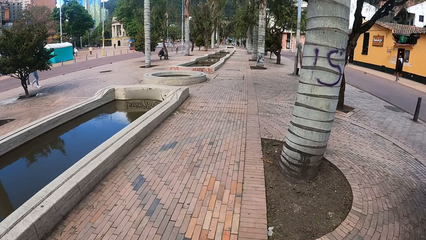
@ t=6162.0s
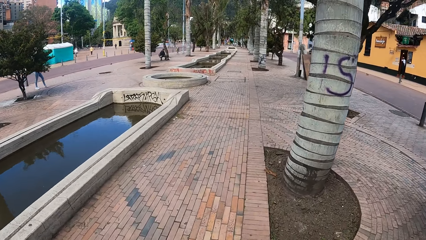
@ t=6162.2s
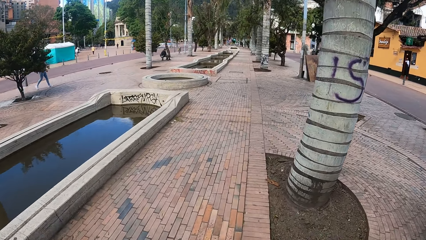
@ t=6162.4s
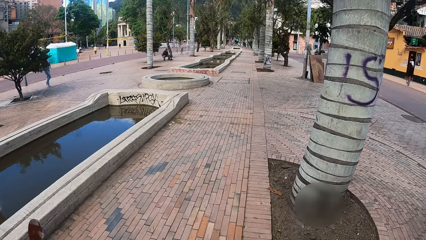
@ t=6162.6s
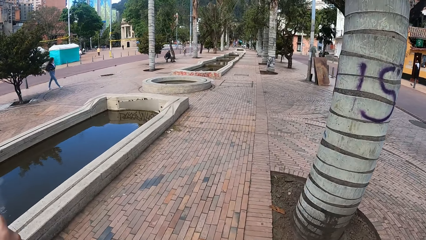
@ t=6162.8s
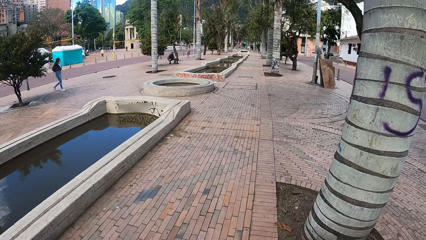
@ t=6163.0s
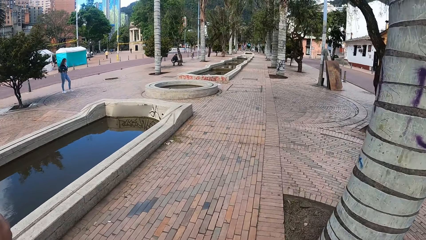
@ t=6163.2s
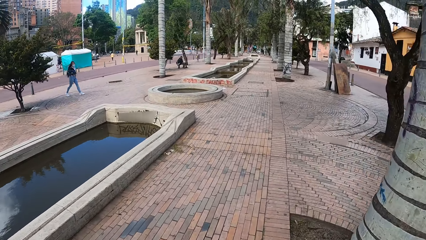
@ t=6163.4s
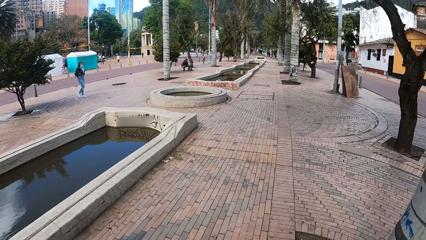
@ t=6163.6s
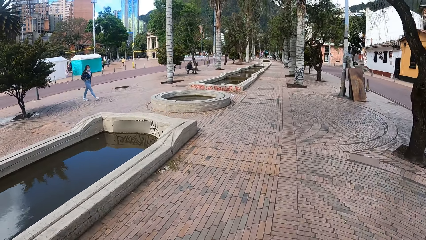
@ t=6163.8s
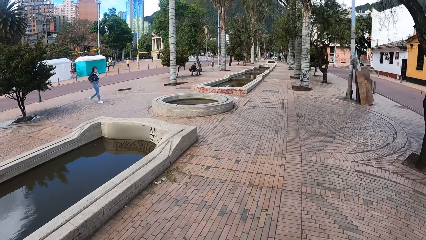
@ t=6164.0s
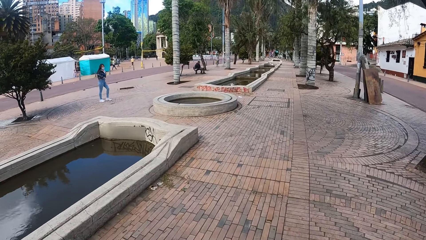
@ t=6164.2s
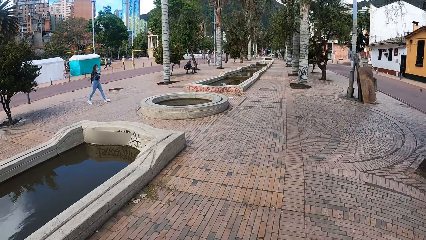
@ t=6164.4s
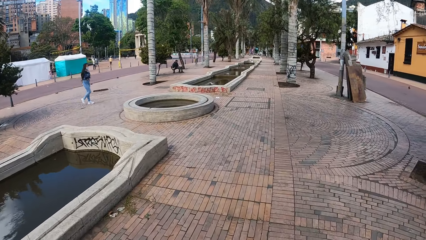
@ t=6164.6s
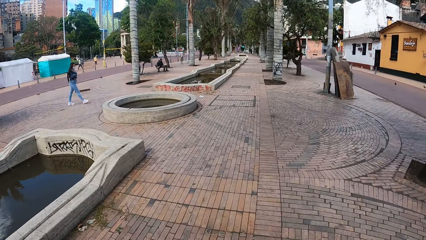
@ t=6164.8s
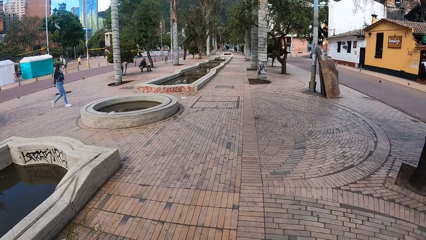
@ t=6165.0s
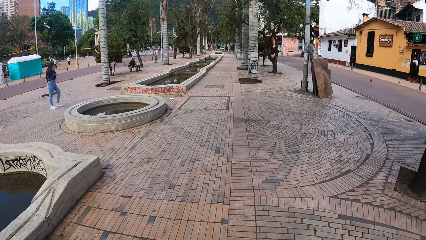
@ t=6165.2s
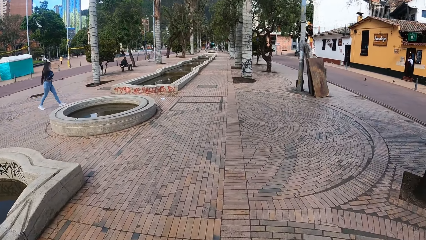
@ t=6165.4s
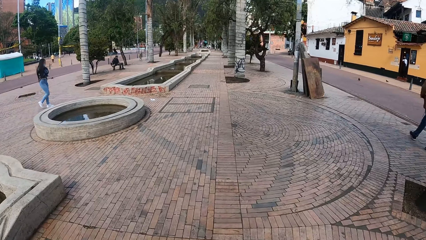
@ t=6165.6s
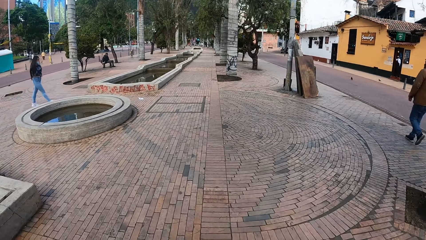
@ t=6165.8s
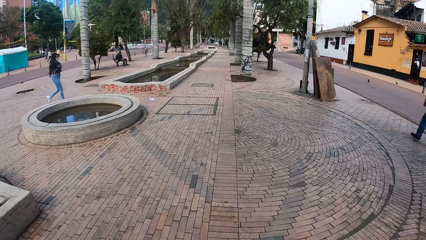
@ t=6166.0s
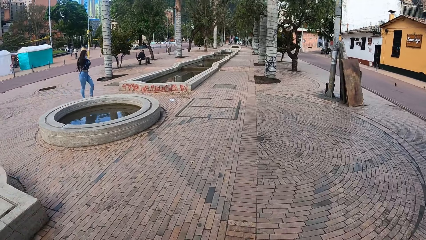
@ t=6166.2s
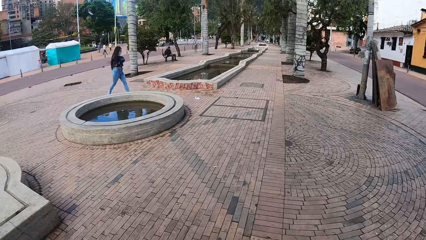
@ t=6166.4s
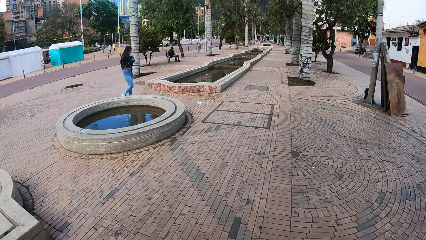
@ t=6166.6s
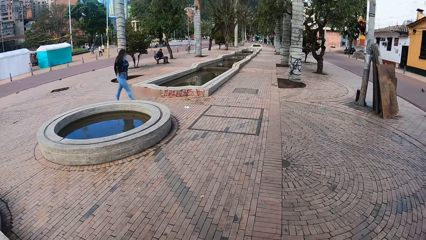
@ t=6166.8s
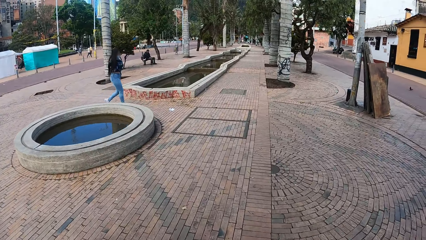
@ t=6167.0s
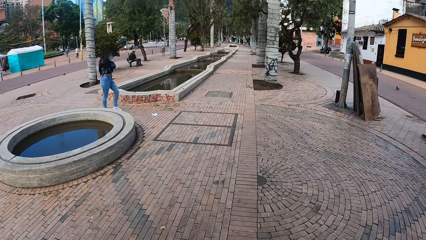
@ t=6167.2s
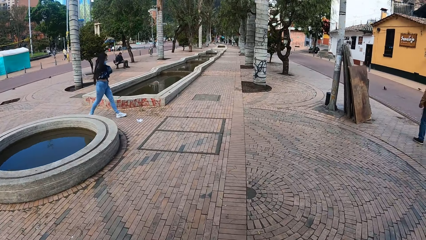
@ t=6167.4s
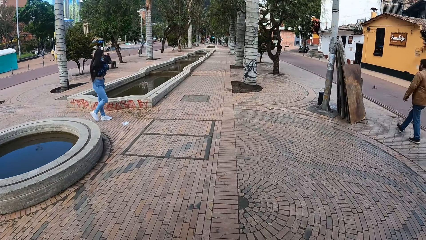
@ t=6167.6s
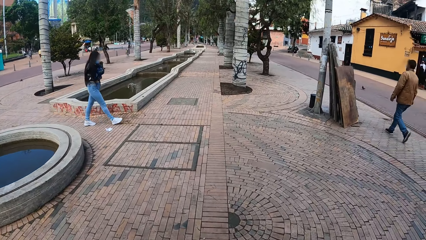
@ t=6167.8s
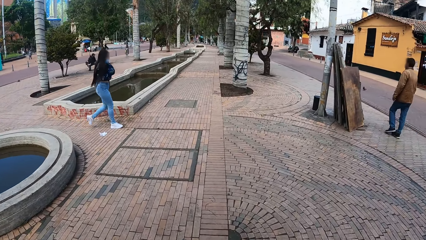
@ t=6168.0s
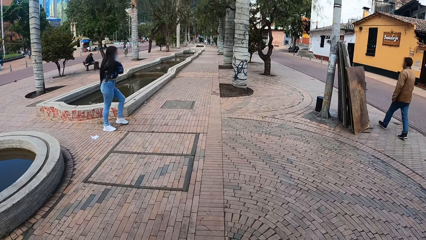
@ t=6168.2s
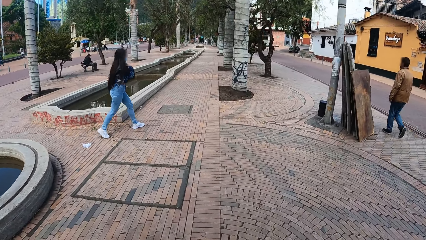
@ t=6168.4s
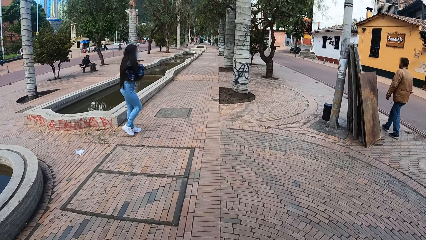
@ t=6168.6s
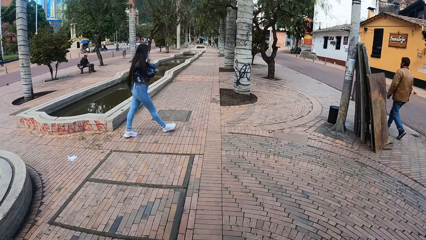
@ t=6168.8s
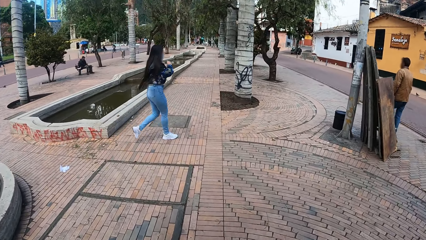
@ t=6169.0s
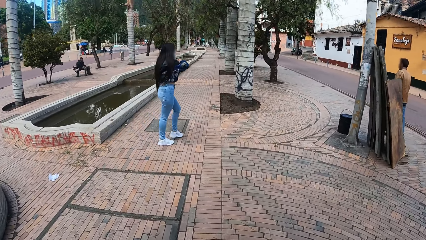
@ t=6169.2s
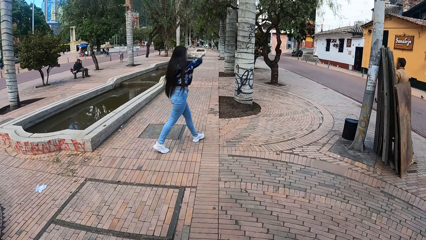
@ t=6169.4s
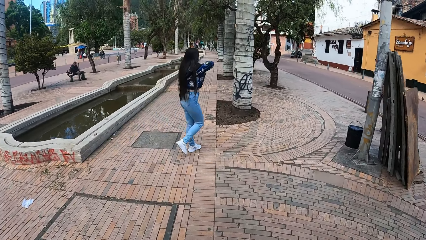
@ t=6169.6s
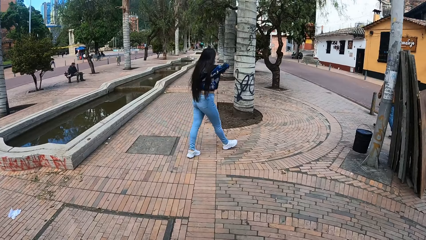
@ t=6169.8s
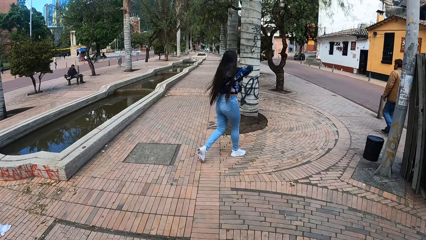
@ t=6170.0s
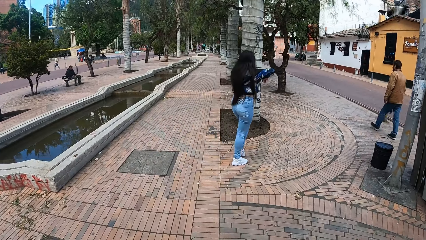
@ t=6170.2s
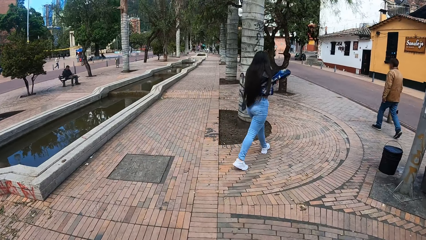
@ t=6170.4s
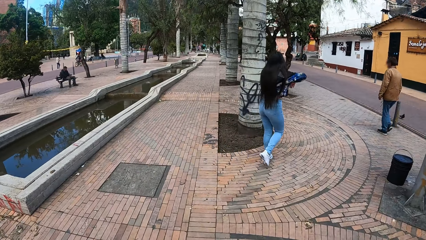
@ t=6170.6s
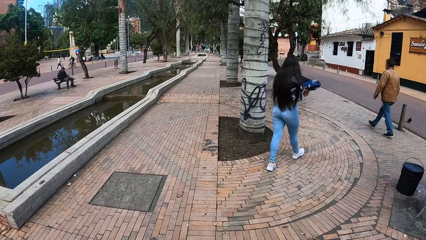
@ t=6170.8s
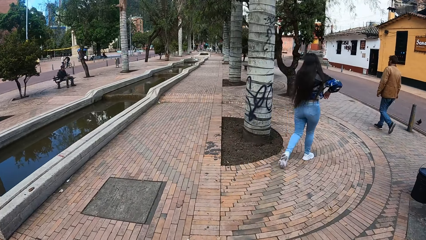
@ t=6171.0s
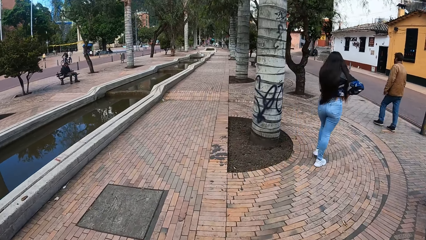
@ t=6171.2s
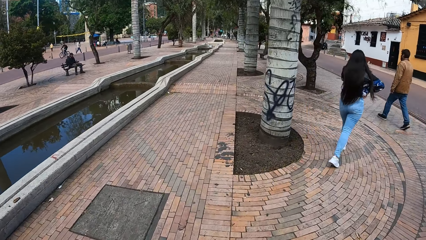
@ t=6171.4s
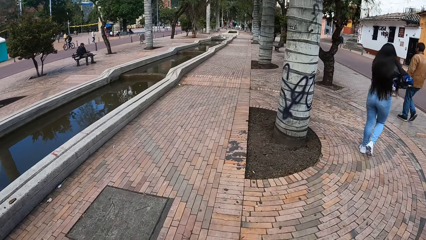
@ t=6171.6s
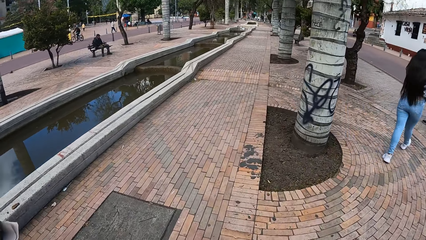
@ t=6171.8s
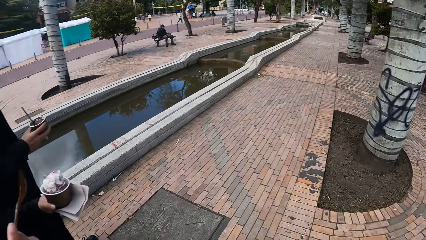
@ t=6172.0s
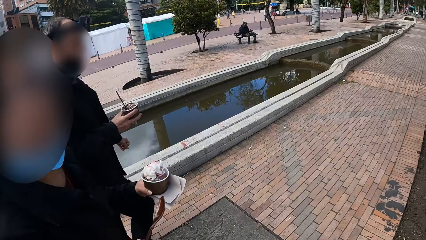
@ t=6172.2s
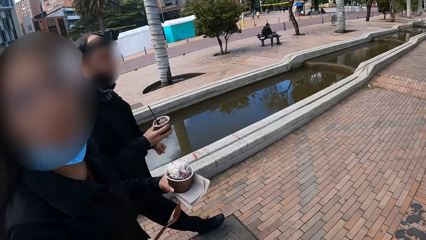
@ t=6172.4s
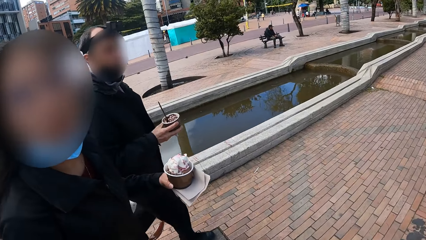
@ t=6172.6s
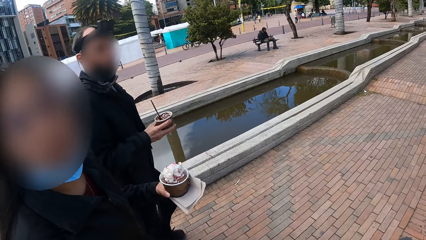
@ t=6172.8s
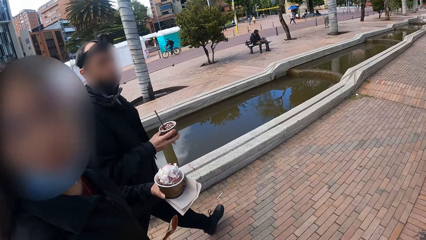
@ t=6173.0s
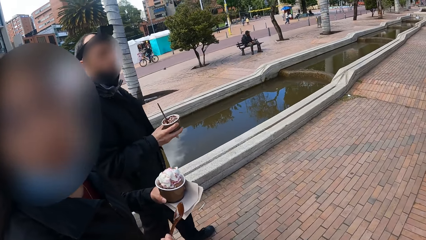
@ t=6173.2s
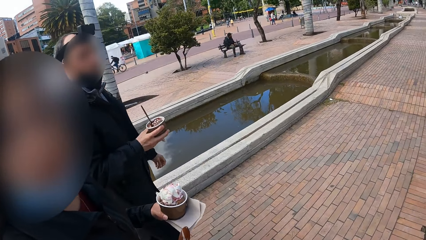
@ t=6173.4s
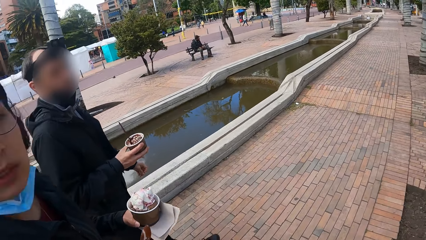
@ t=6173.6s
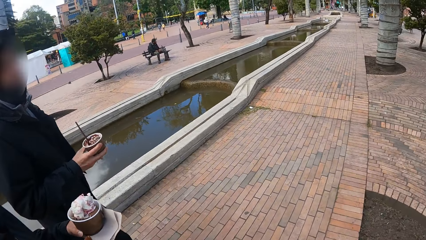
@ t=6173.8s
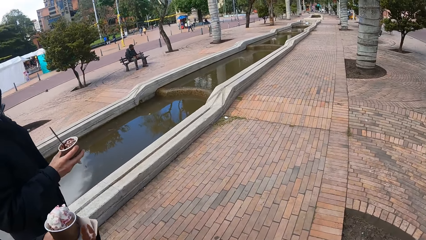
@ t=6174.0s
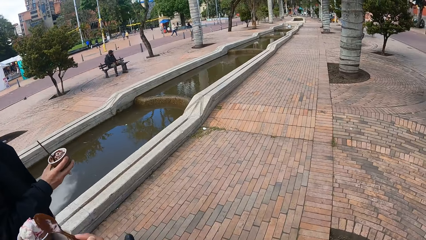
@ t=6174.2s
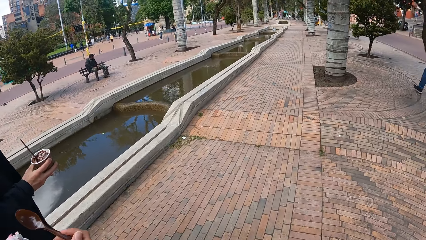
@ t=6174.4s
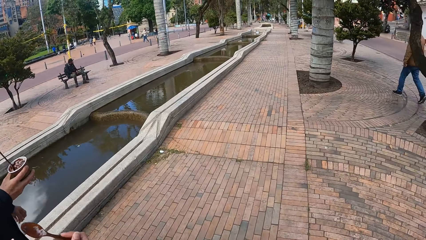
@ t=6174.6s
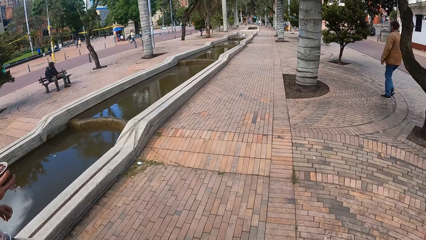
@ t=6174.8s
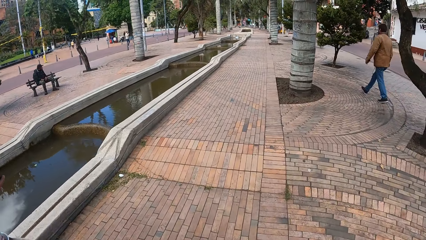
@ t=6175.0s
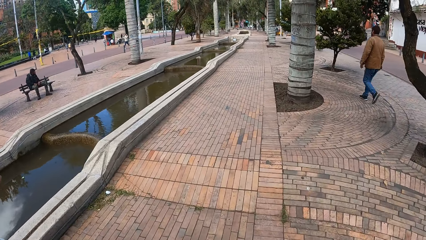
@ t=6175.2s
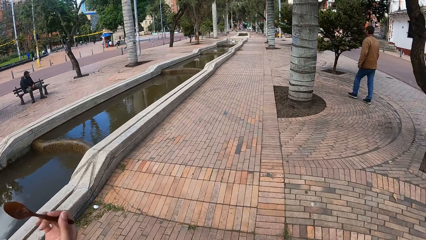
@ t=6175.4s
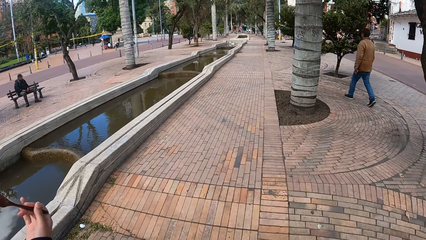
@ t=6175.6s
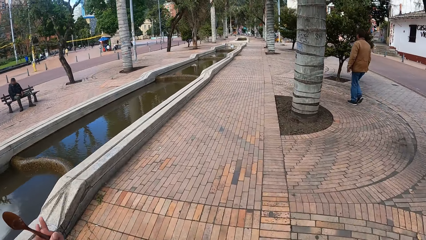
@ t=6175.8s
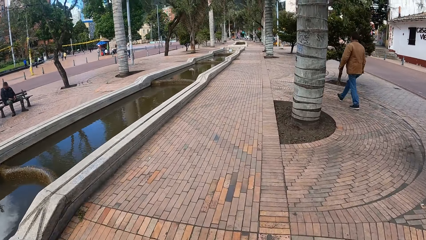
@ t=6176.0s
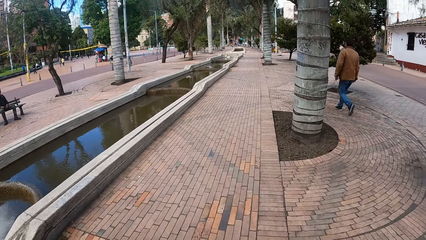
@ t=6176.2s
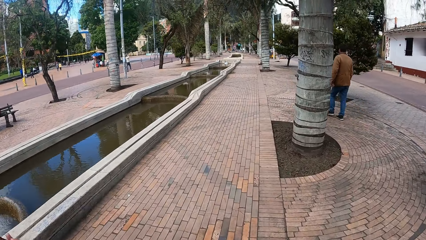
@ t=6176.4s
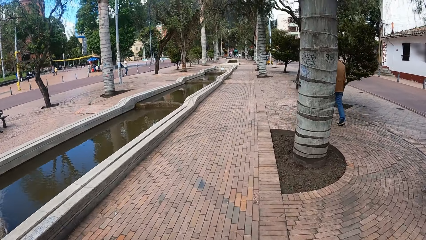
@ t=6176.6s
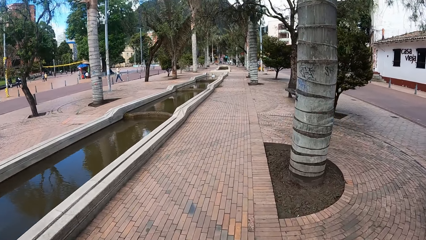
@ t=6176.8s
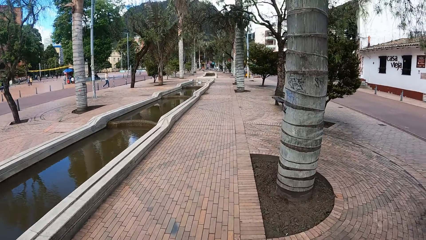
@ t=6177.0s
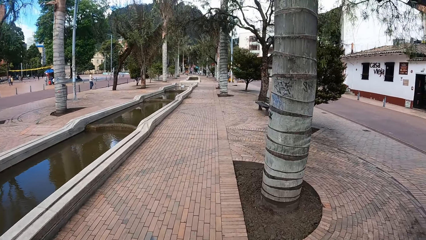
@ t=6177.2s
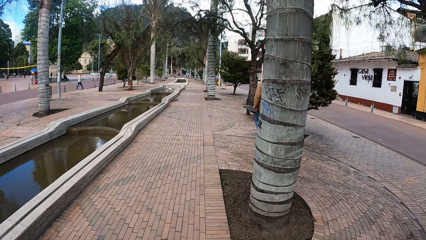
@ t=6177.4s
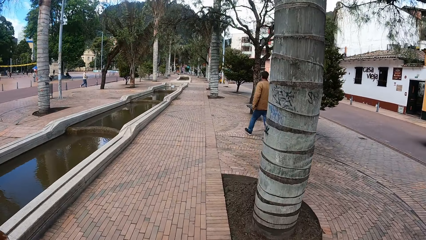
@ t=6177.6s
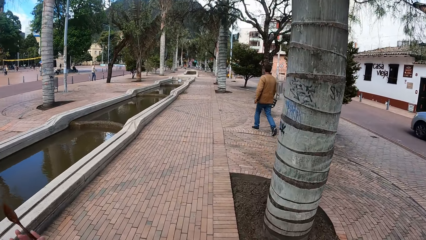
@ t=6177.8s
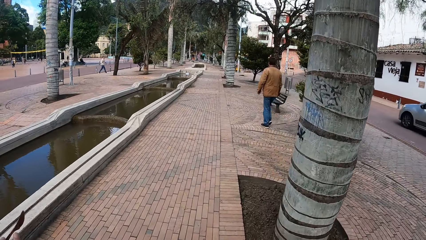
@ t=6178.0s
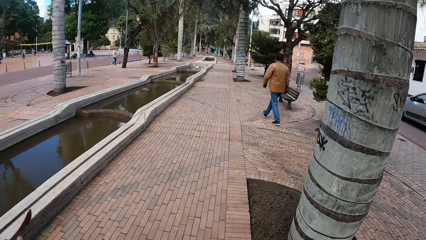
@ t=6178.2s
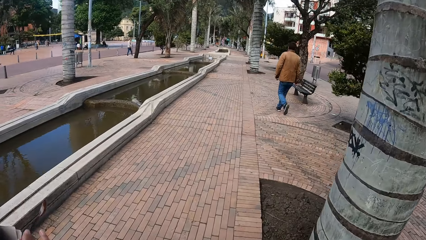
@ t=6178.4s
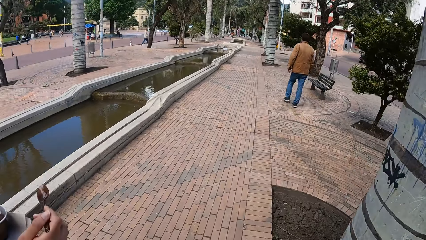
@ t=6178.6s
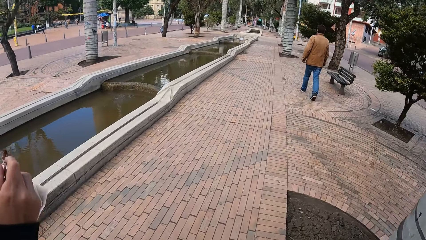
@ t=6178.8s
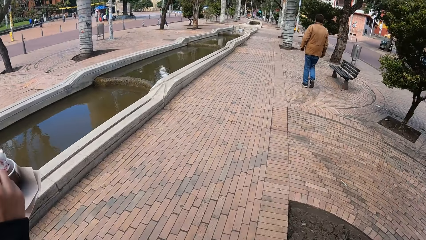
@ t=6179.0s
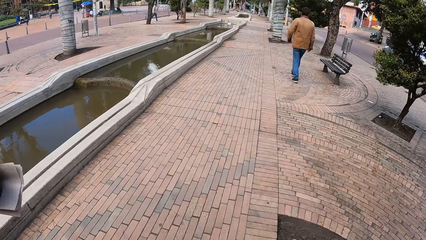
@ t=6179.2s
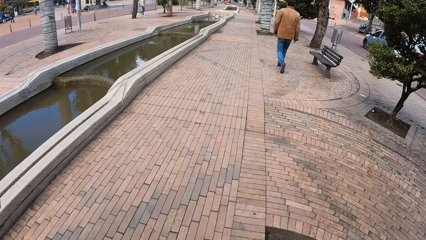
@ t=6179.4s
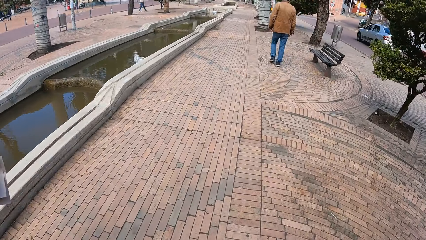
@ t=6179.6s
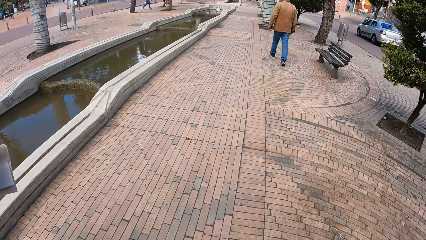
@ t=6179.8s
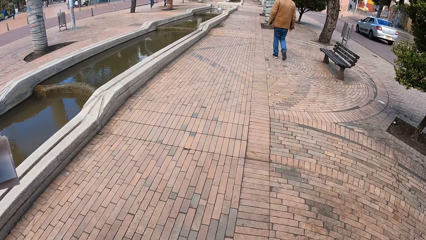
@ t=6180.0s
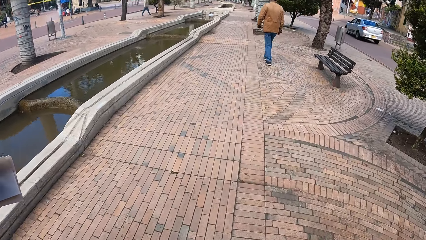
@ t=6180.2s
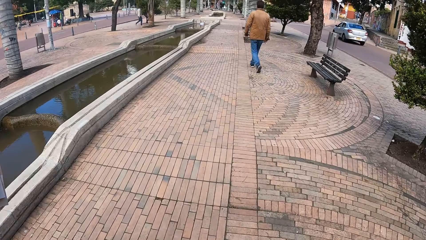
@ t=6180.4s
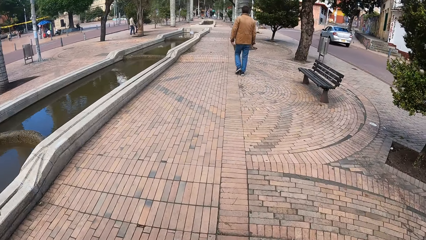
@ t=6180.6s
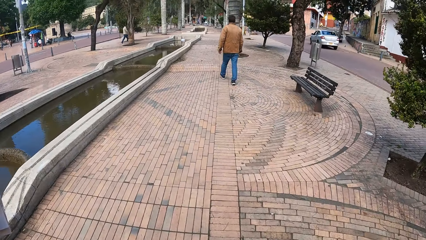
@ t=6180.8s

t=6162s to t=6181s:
A woman adjusts her right arm with her left arm. The camera wearer interacts with a person. Another woman gesticulates with the spoon in her right hand.
